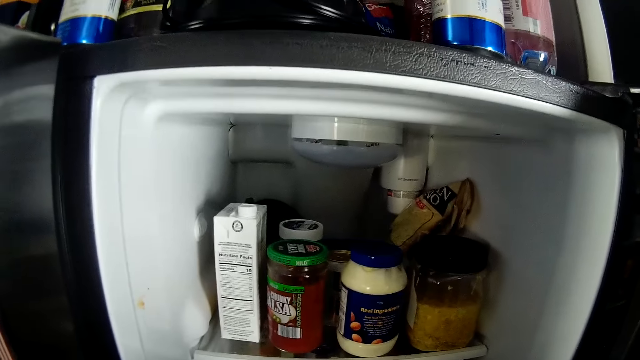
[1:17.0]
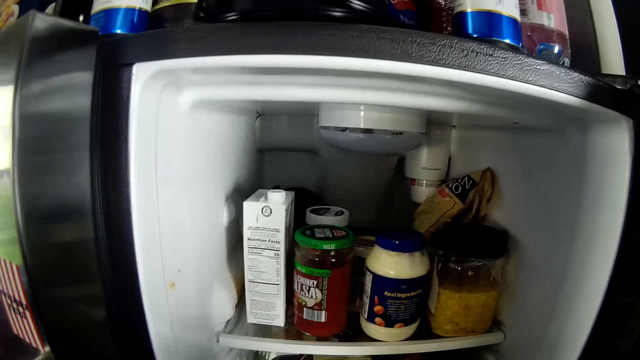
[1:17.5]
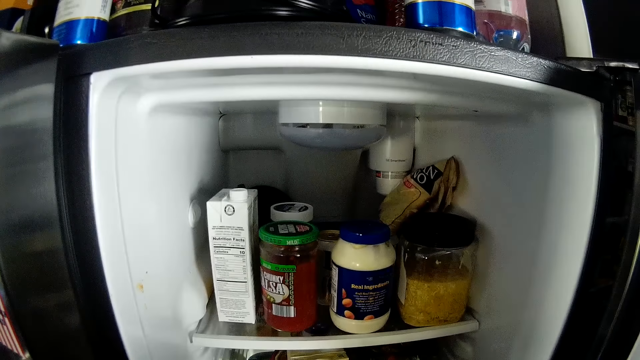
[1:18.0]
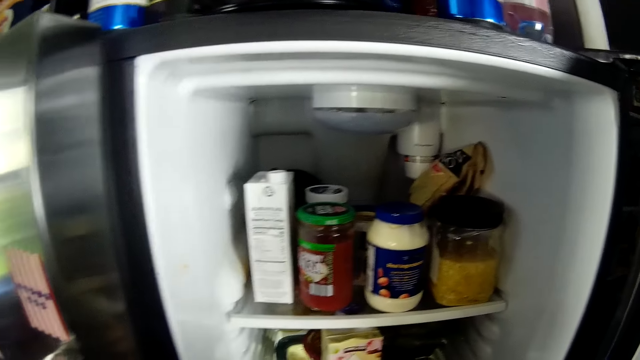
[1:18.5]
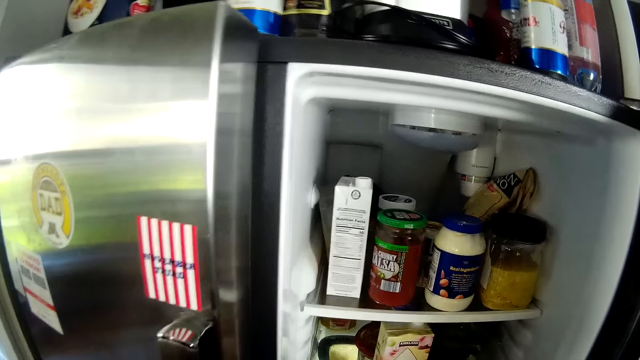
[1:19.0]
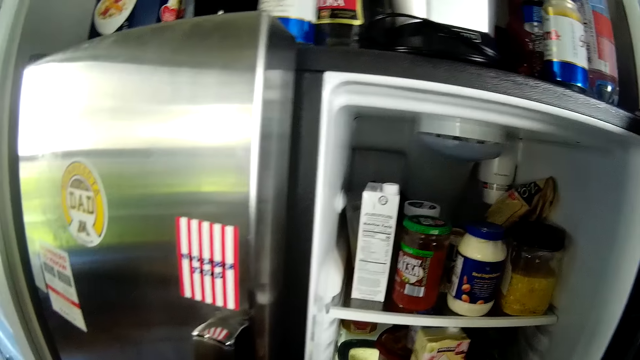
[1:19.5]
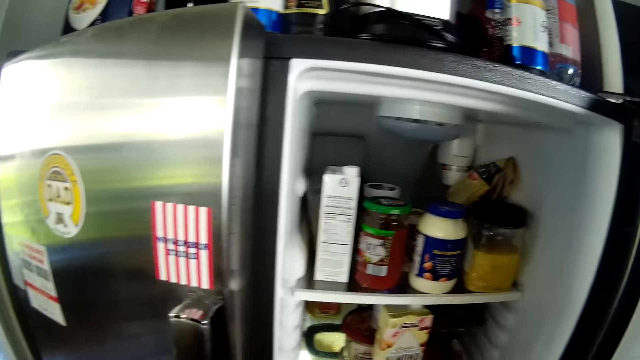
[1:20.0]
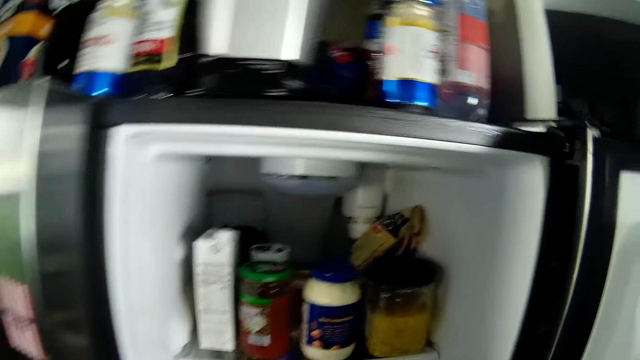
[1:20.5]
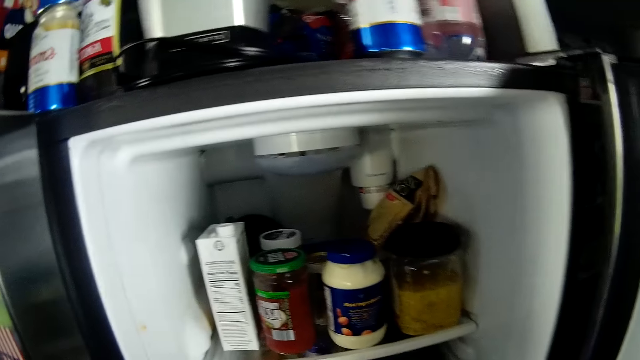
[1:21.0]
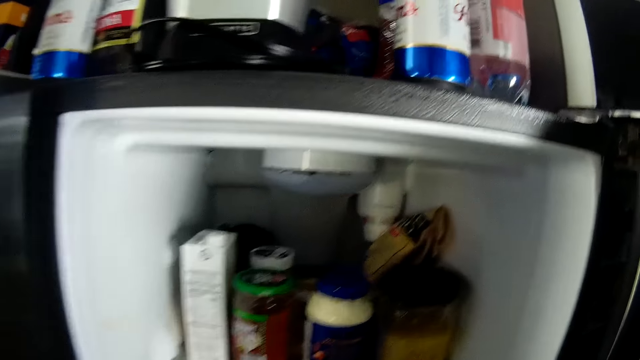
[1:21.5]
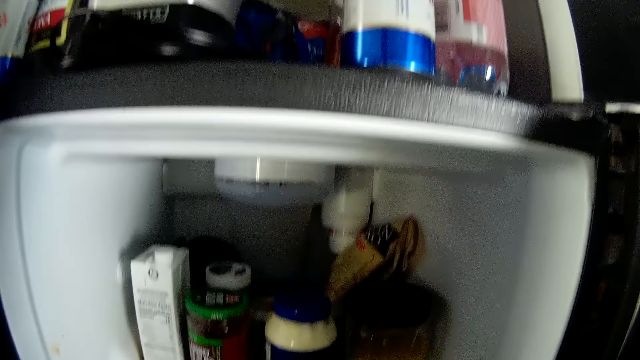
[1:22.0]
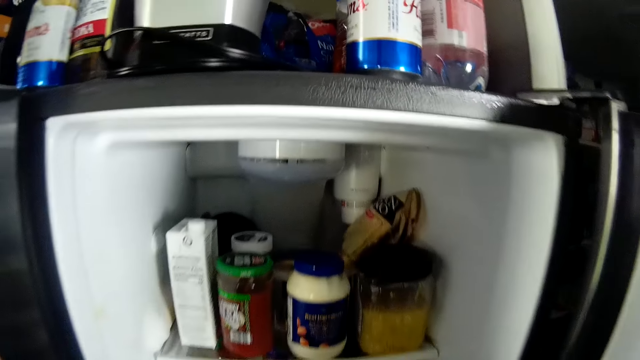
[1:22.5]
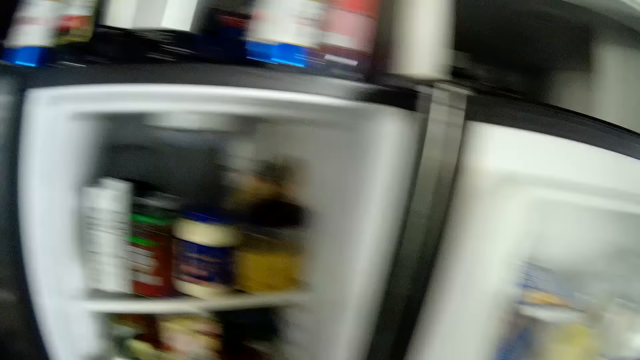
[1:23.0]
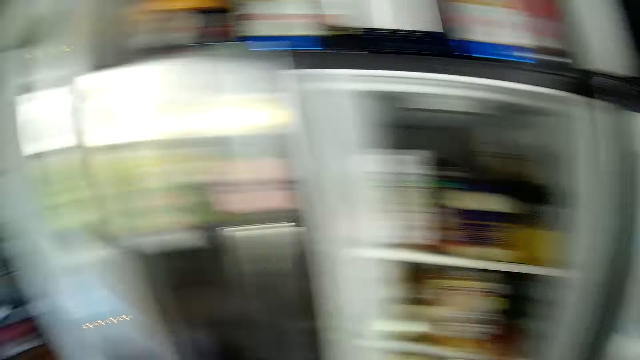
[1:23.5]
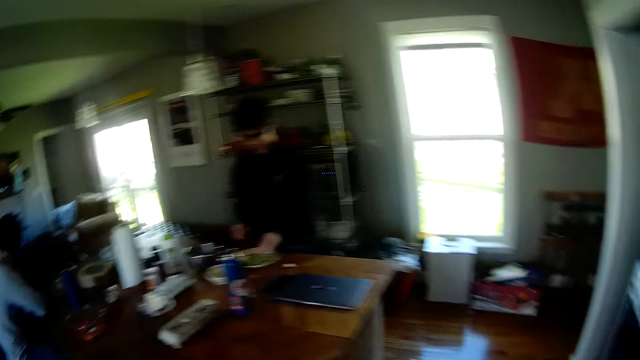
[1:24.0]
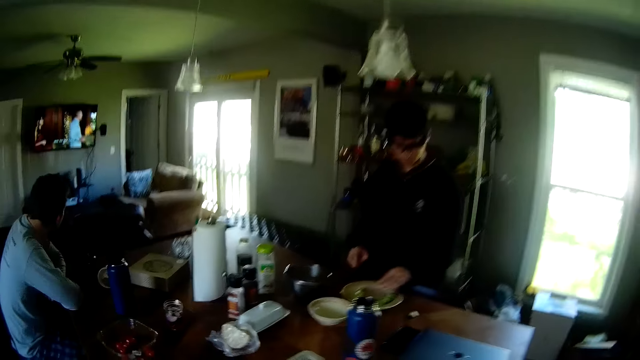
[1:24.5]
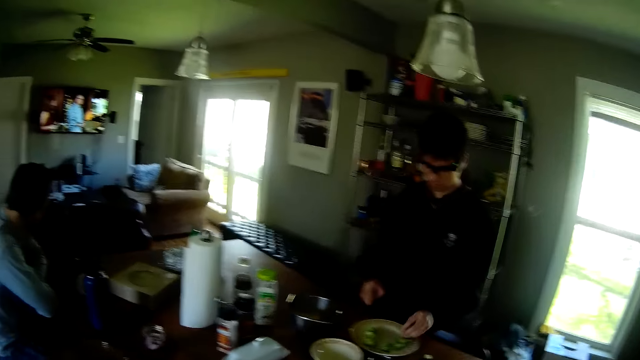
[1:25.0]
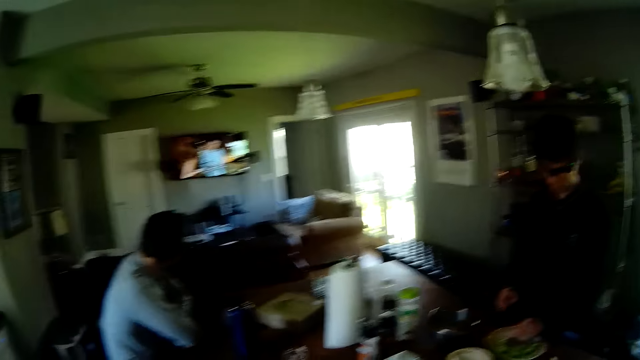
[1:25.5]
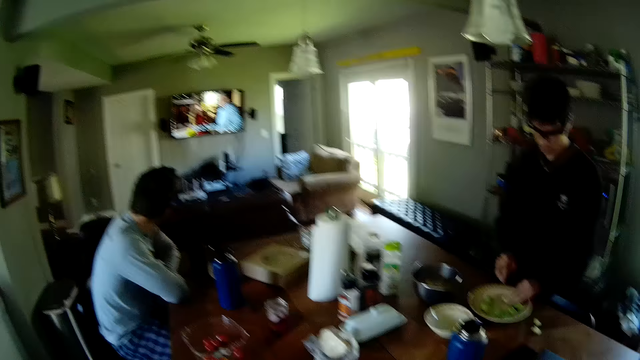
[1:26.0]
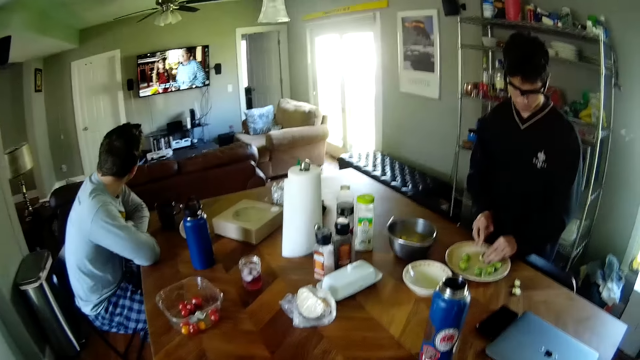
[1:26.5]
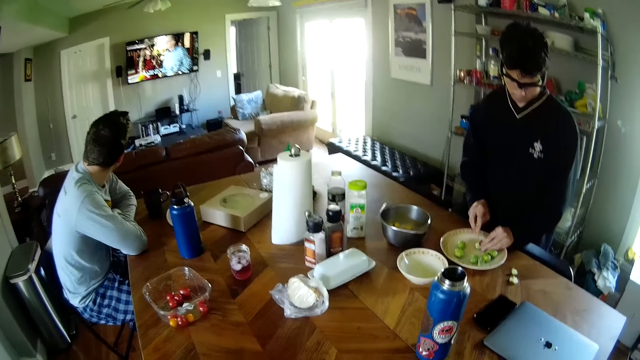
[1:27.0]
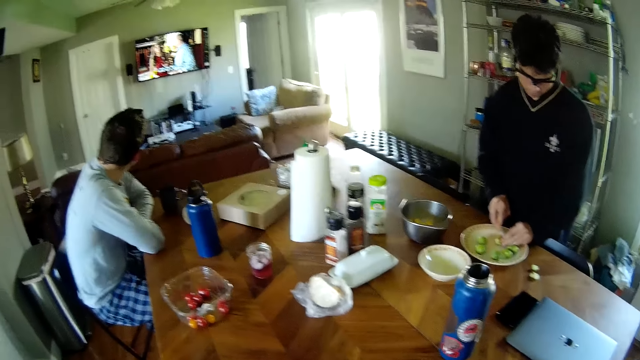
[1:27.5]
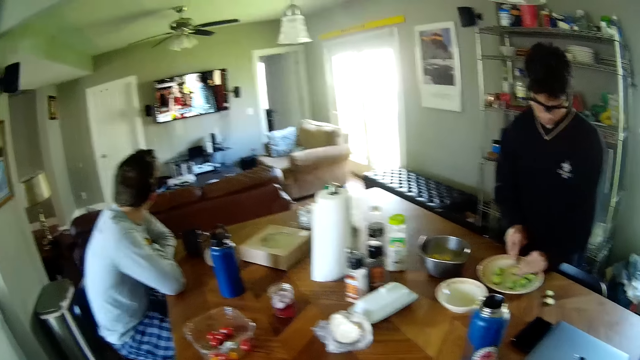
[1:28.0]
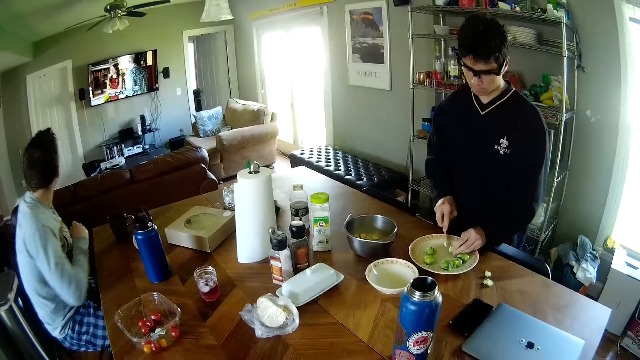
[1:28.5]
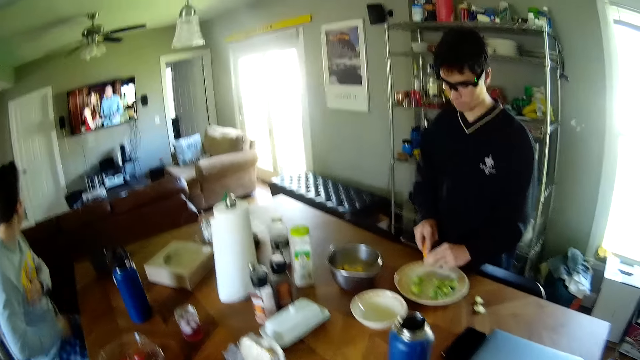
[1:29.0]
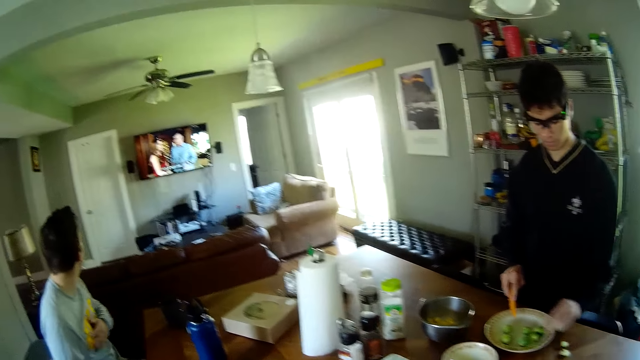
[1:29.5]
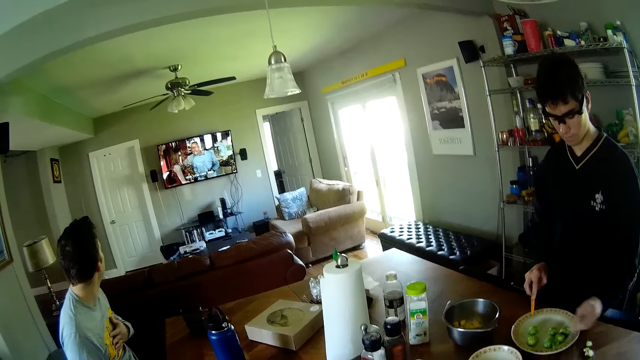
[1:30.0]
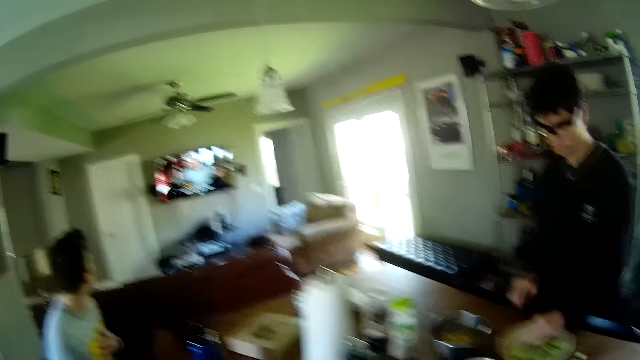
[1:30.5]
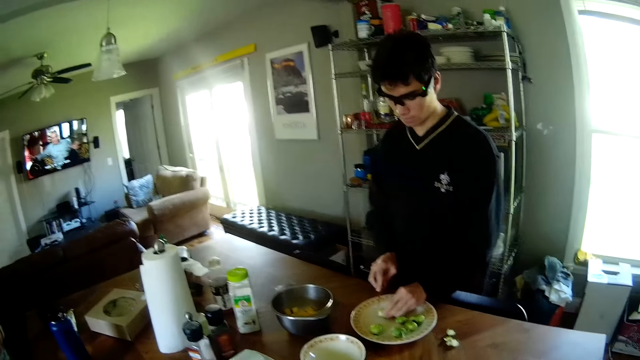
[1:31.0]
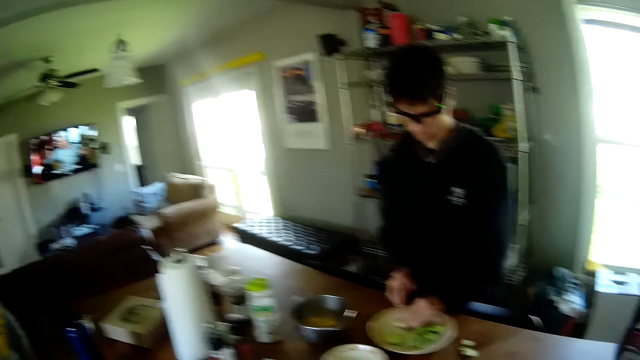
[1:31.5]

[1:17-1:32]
The boy cuts the garden eggs on the plate on the table with a knife in his right hand. A person looks at the television.

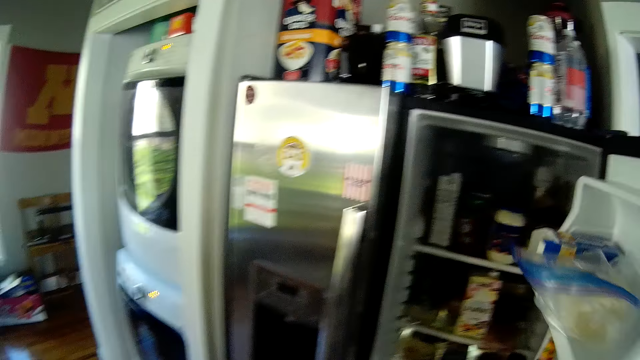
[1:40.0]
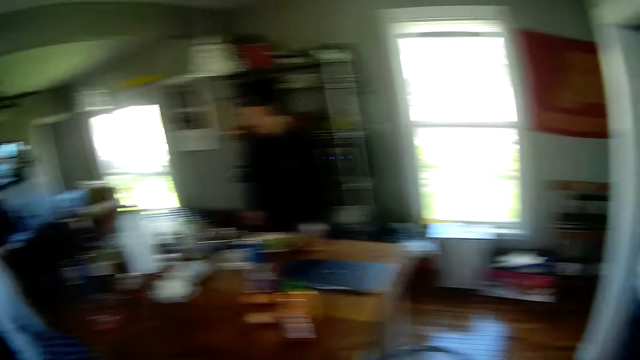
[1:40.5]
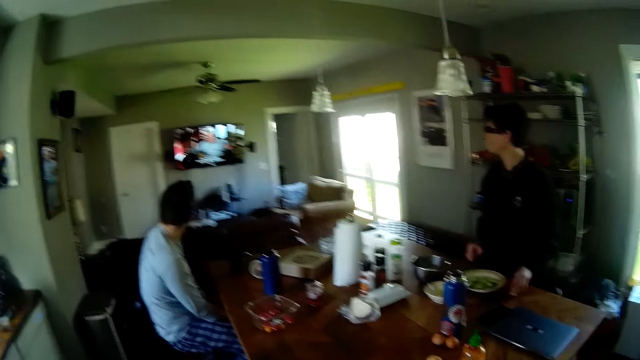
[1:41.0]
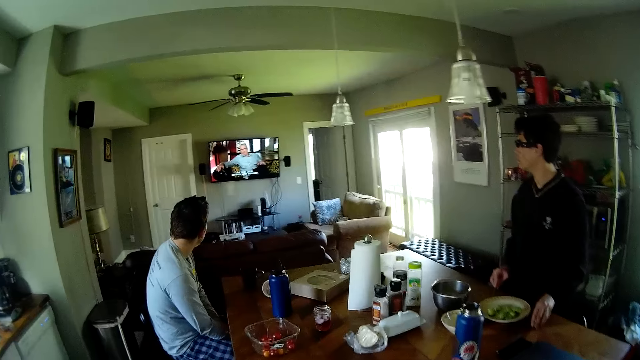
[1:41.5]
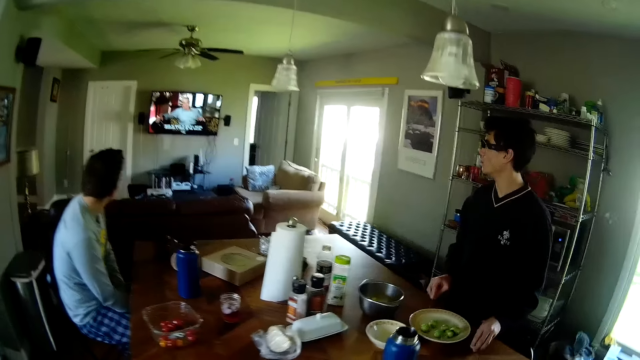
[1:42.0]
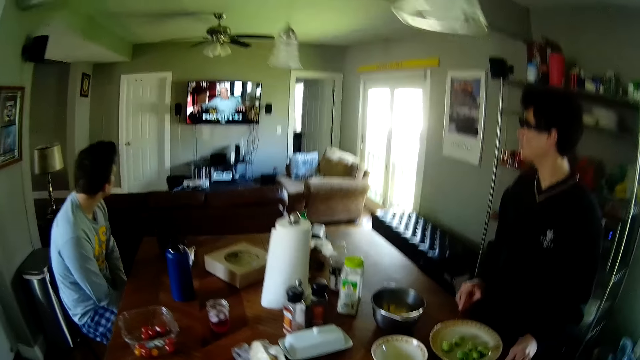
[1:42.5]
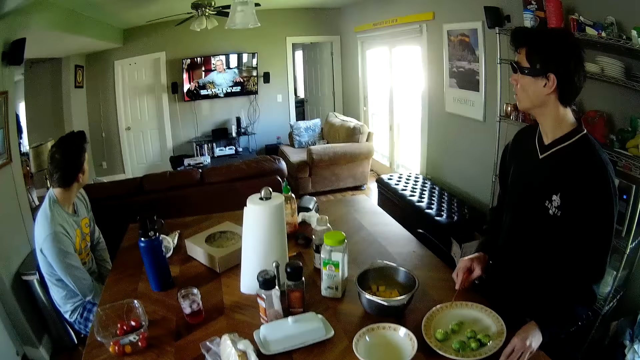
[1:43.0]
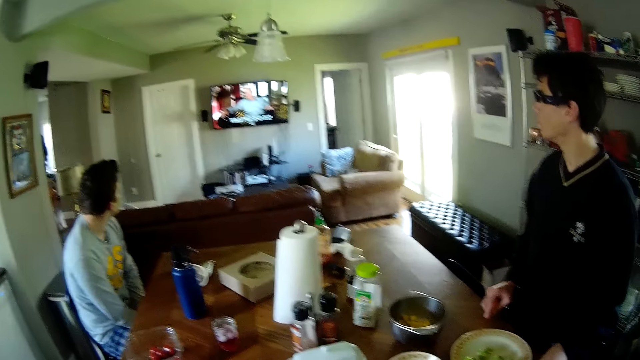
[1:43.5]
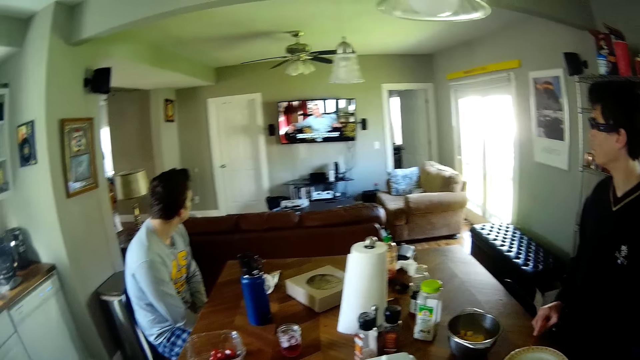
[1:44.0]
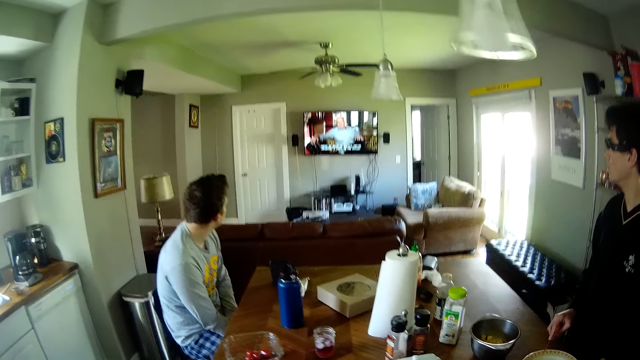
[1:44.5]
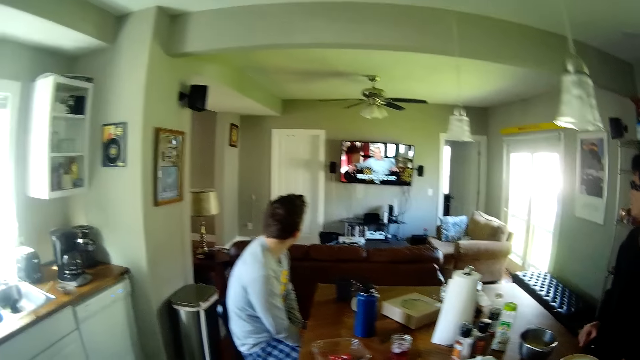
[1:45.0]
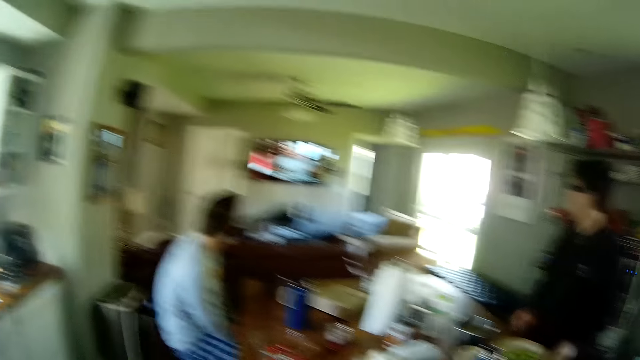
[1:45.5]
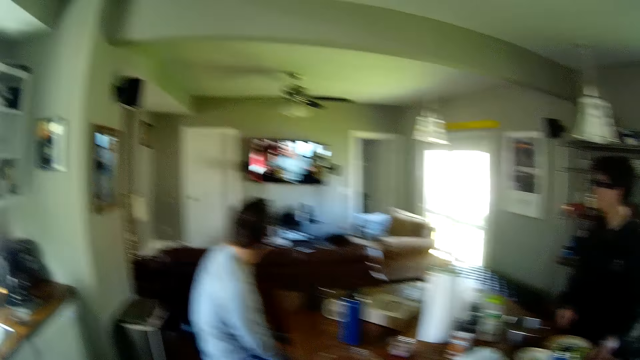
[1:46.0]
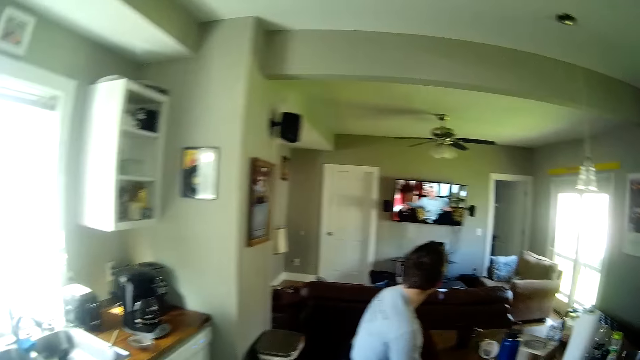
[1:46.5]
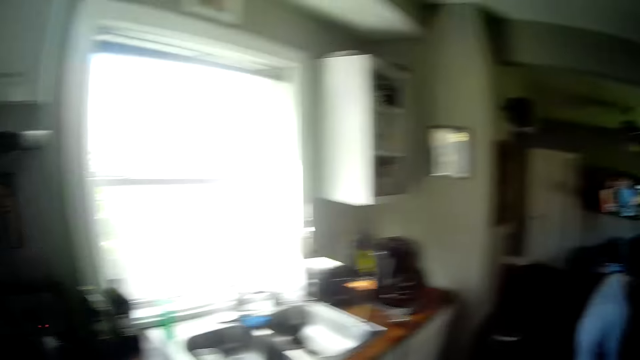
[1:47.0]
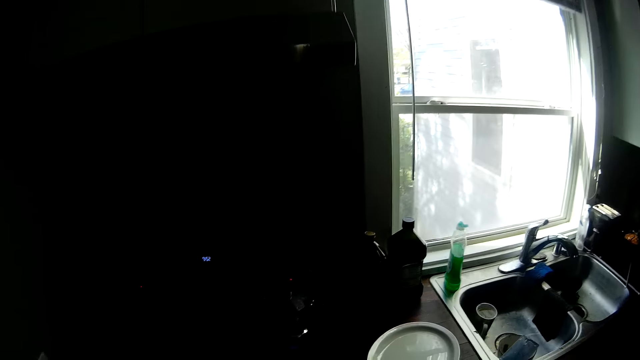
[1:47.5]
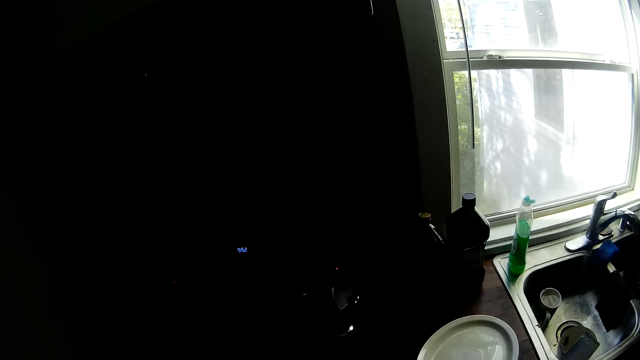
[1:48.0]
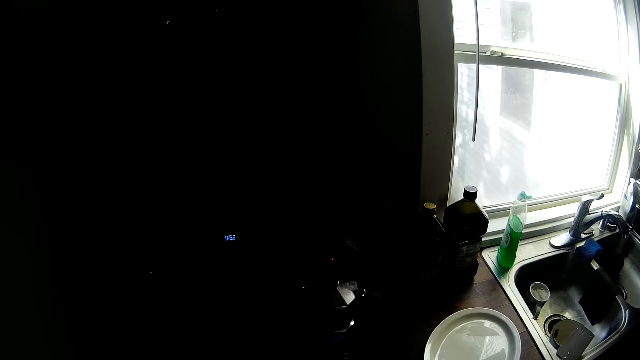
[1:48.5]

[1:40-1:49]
The camera wearer closes the refrigerator with his right hand. He walks to the cooker.
